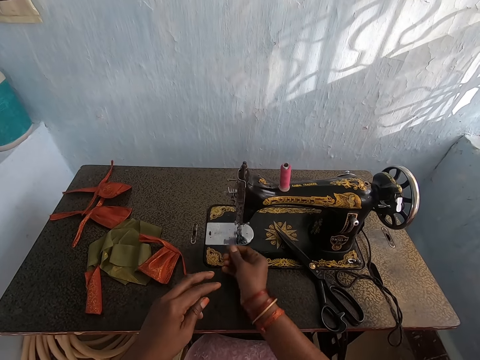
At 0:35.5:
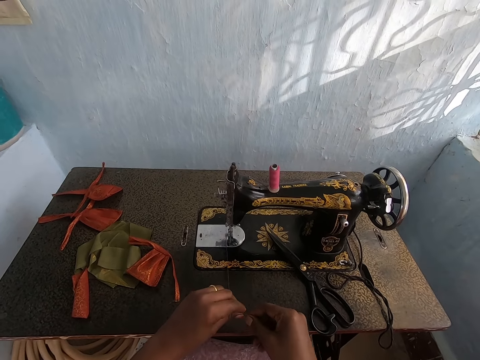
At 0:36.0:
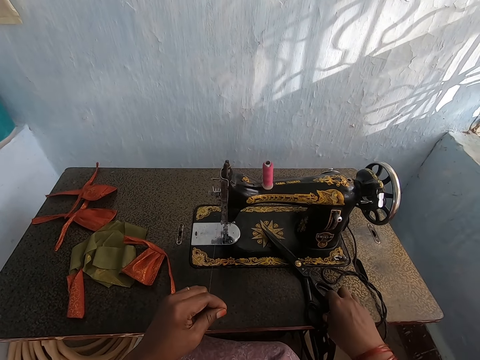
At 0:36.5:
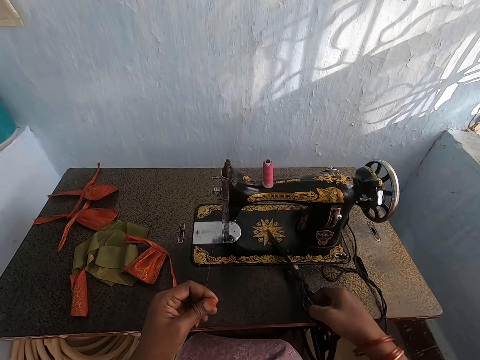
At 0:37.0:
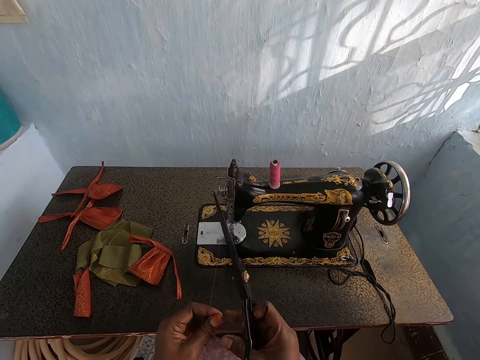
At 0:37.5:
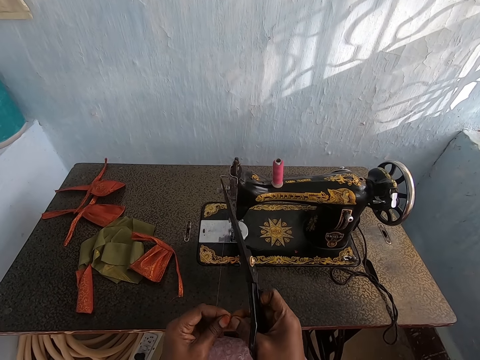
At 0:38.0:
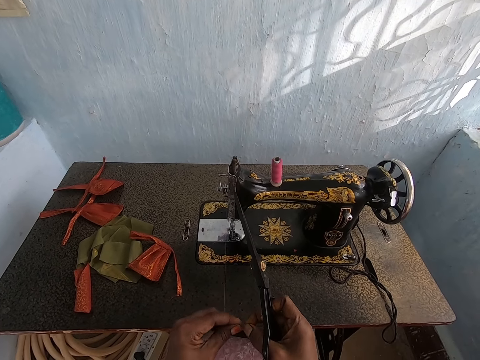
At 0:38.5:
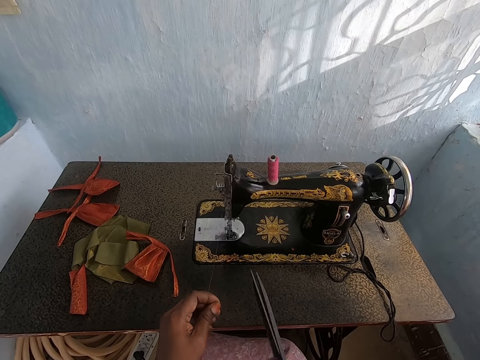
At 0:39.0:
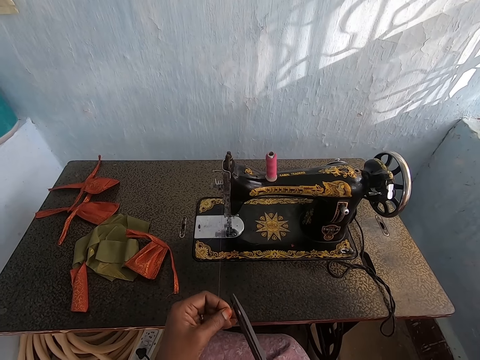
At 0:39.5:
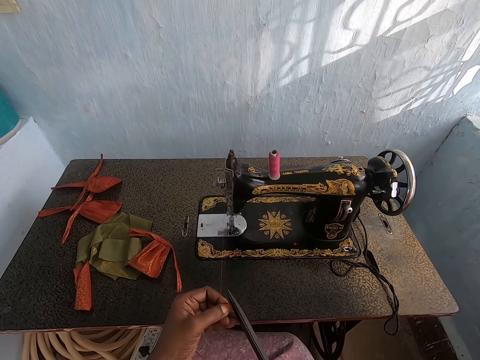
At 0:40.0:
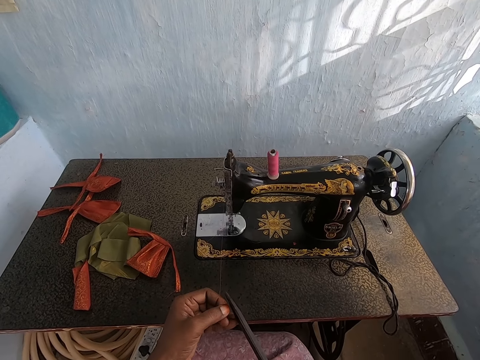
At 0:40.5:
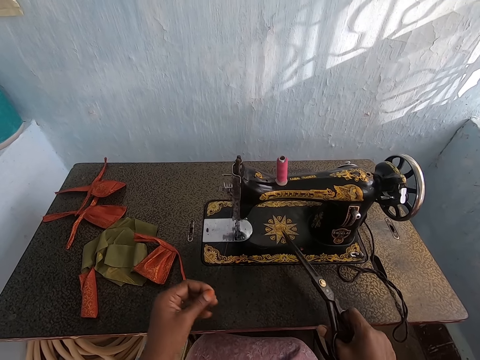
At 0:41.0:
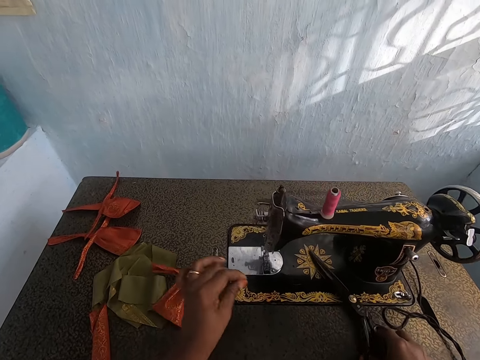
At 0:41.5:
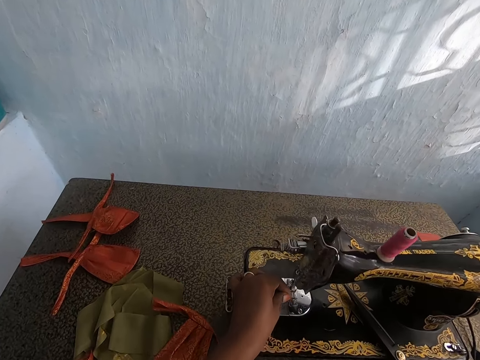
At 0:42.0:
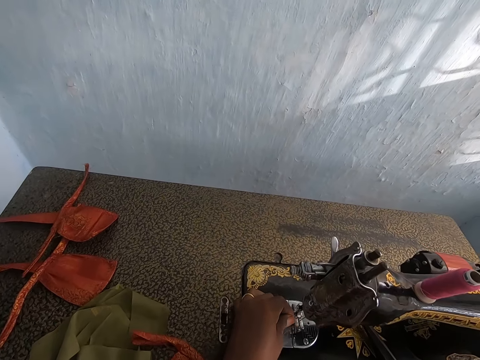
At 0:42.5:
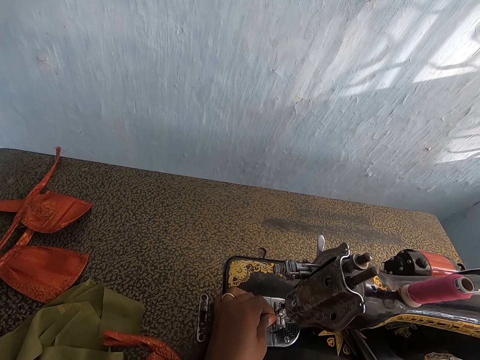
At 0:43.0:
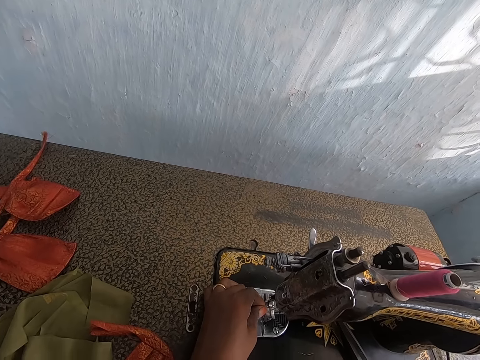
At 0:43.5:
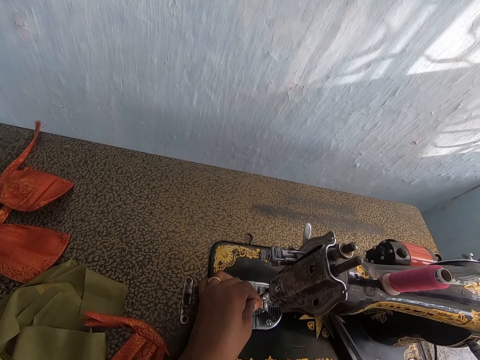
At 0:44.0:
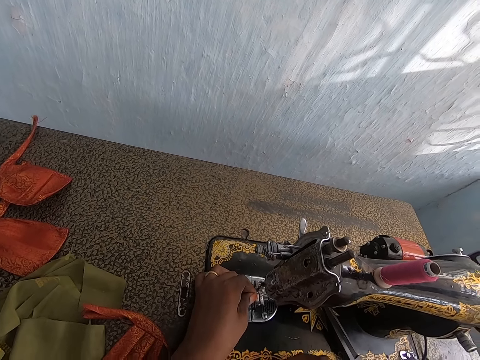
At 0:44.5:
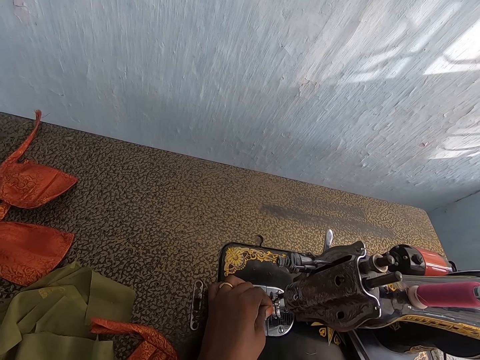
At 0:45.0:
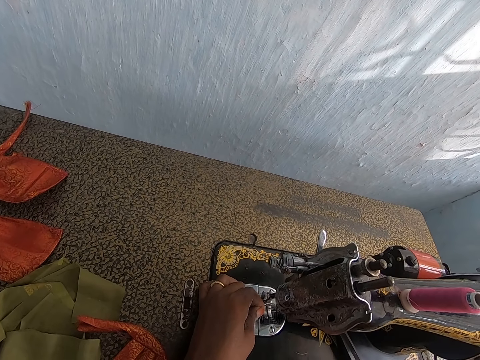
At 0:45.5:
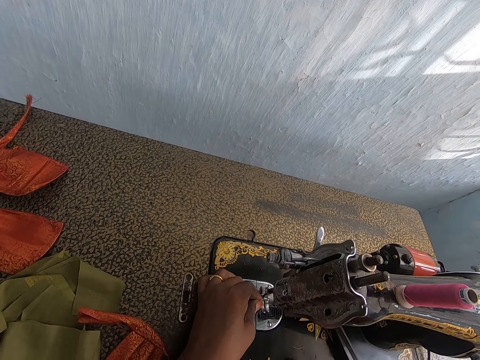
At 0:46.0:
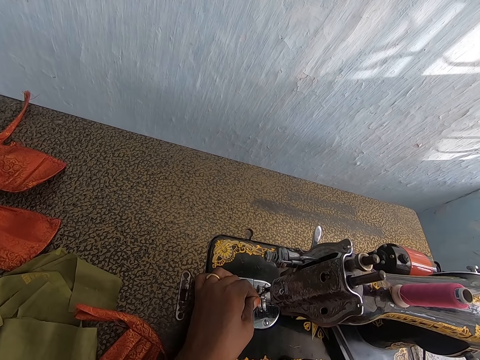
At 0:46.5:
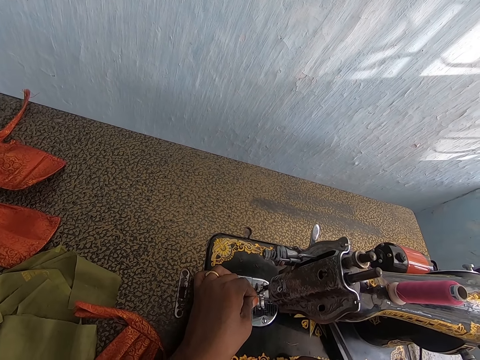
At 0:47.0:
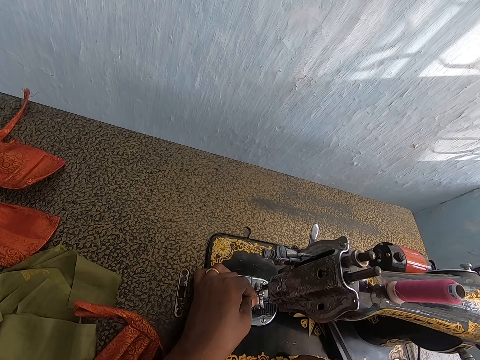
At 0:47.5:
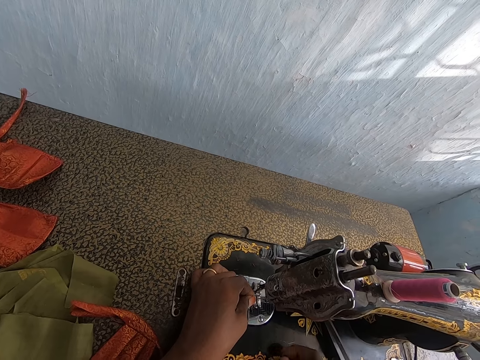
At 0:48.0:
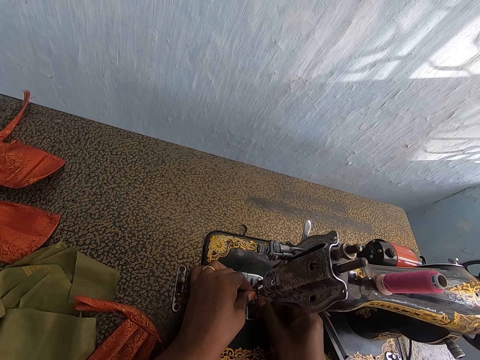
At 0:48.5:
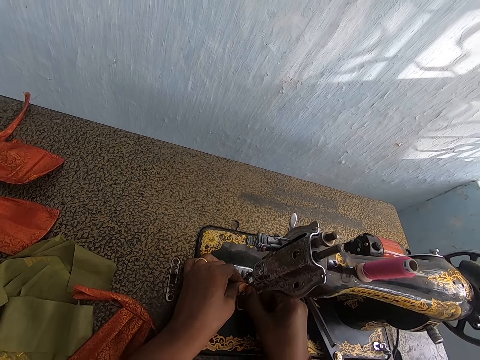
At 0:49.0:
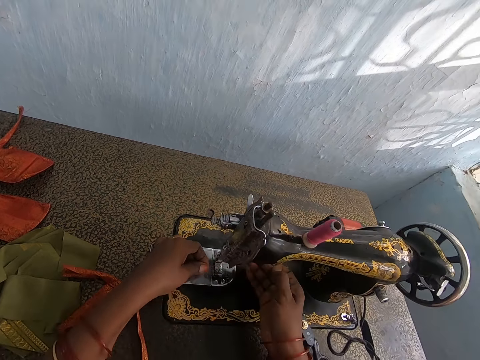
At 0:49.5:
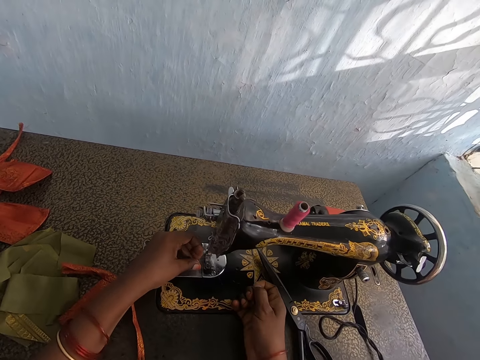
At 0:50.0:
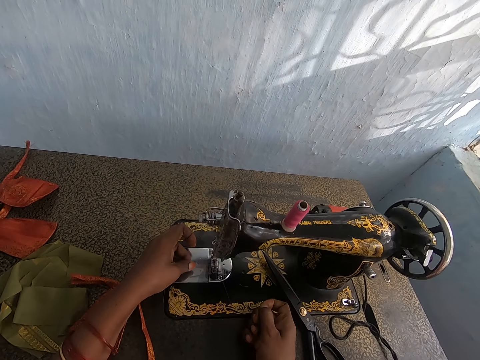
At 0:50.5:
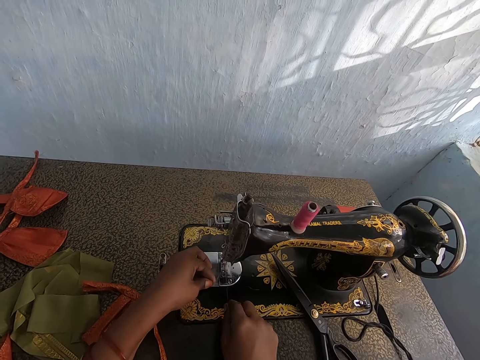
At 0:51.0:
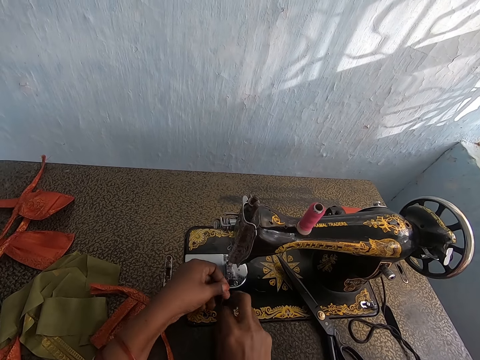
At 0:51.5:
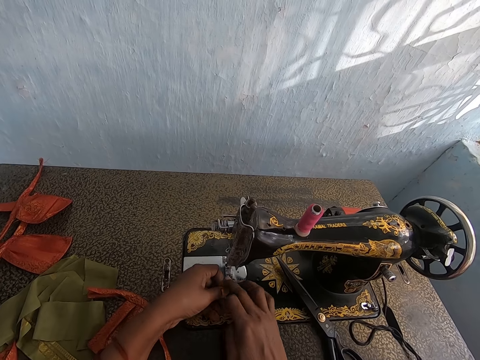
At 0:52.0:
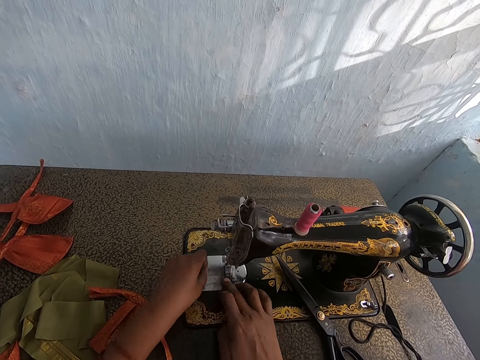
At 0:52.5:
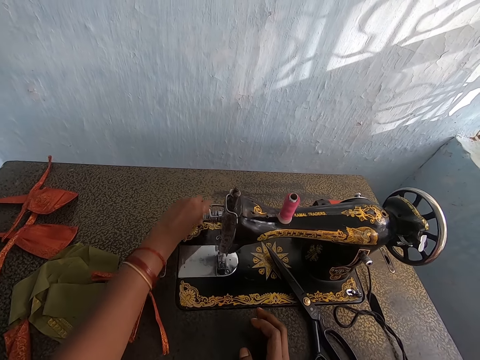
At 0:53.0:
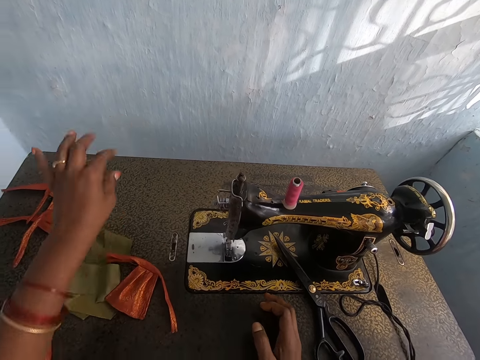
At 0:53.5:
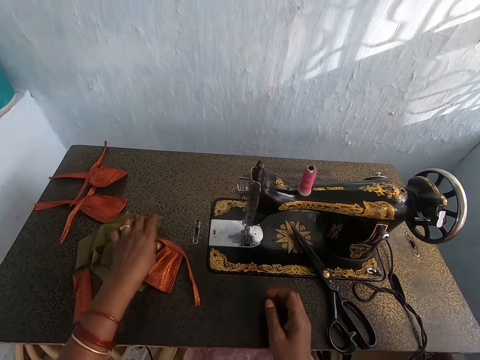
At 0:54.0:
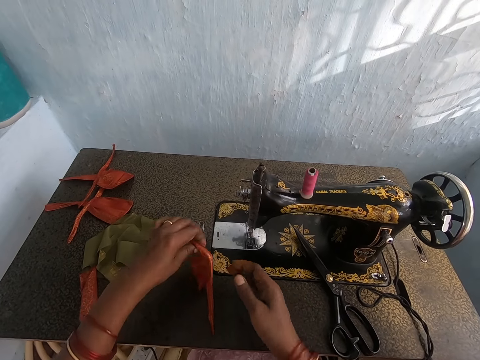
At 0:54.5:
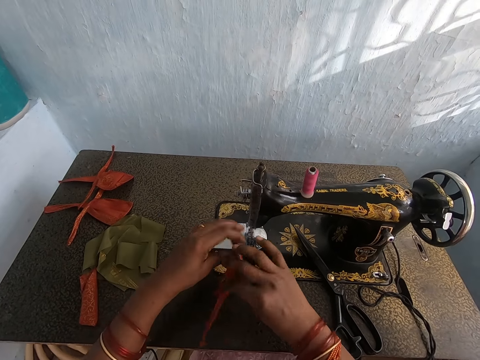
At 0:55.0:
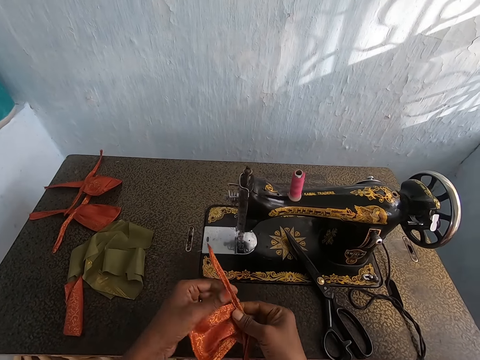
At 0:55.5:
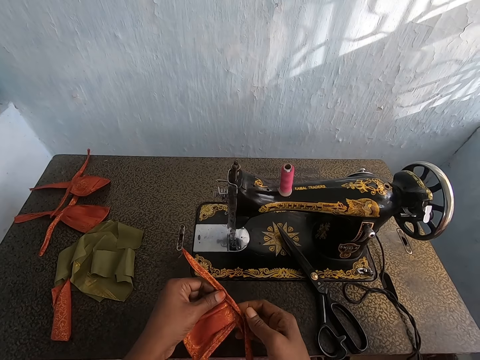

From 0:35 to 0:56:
The camera wearer picks up the pair of scissors from the sewing machine with her right hand. She cuts the thread with the pair of scissors in her right hand. She drops the pair of scissors on the sewing machine with her right hand. She passes the thread through the sewing machine needle with her left hand. She pulls the thread with her right hand. She sets the thread under the presser foot of the sewing machine with both hands. She drops the thread on the table with her left hand. She picks up the fabric on the table with her left hand. She holds the fabric. She turns the fabric over with both hands.

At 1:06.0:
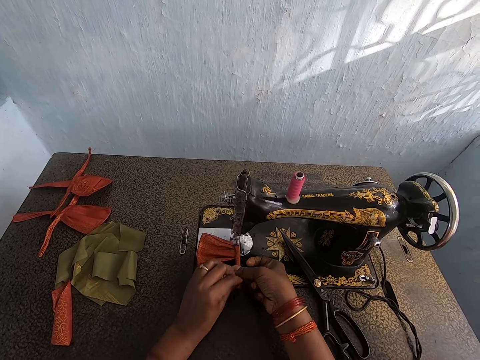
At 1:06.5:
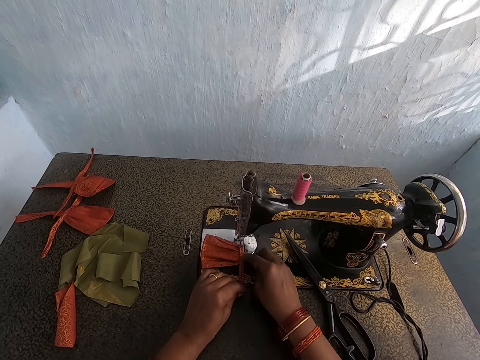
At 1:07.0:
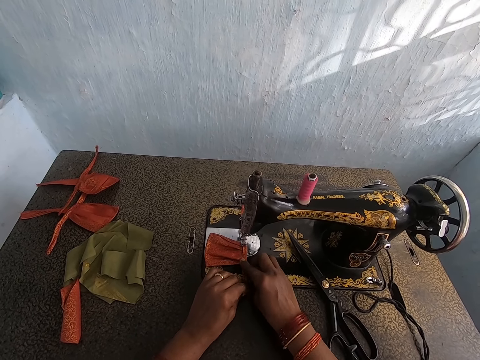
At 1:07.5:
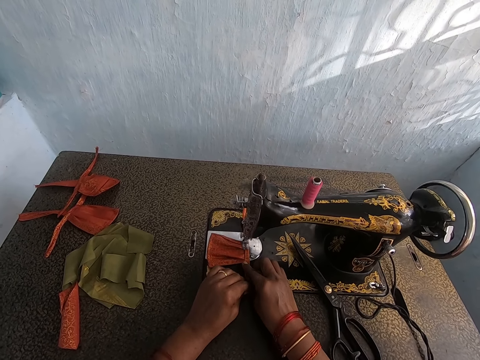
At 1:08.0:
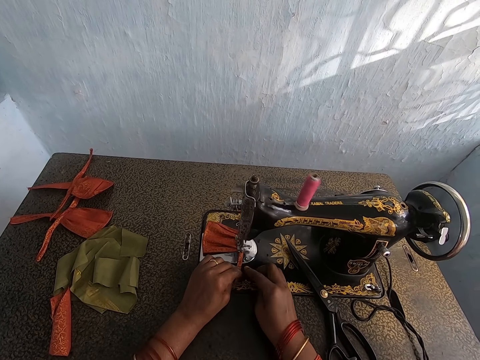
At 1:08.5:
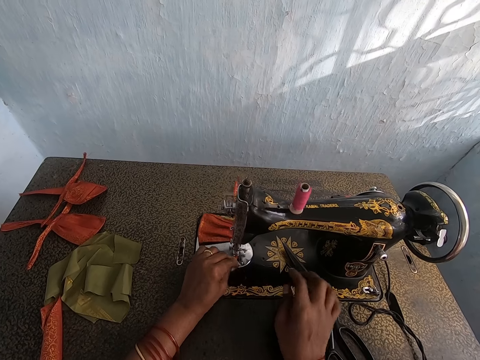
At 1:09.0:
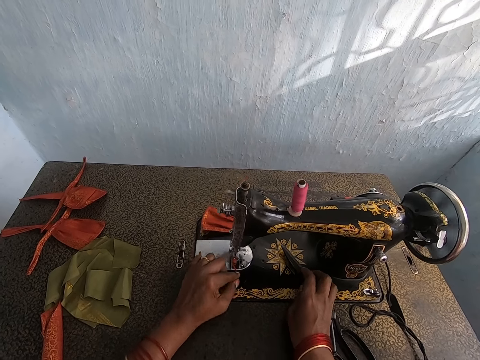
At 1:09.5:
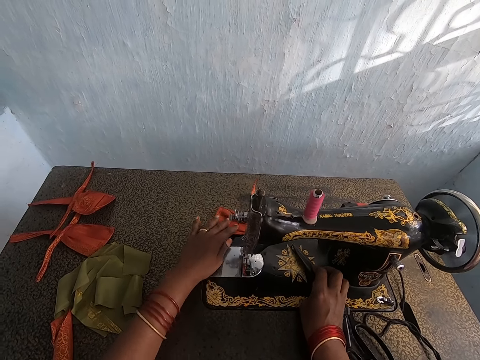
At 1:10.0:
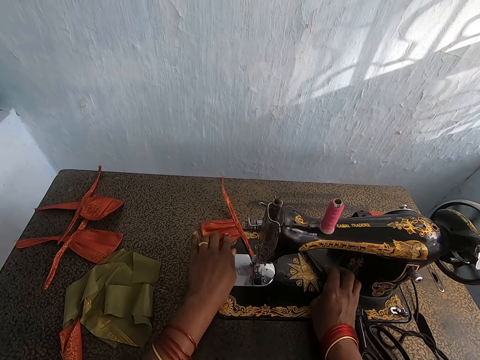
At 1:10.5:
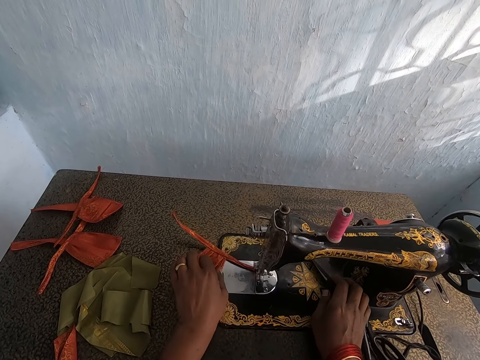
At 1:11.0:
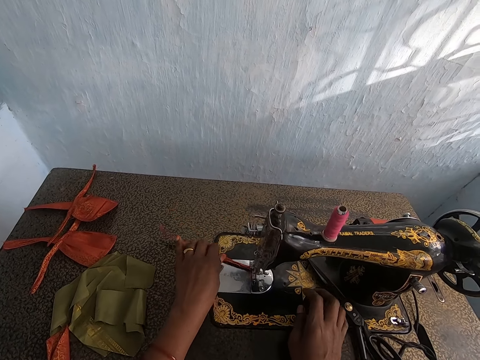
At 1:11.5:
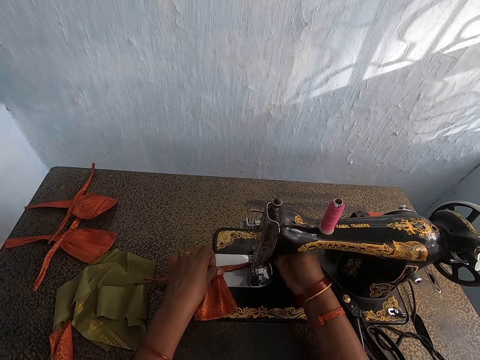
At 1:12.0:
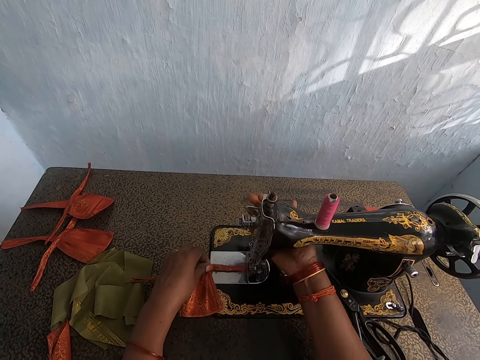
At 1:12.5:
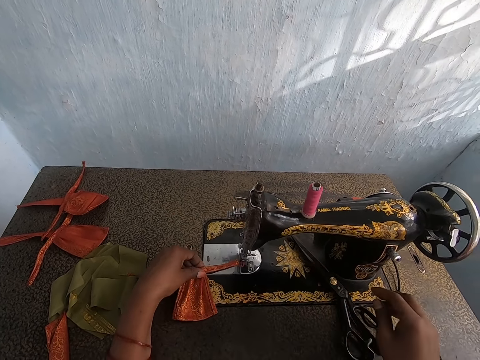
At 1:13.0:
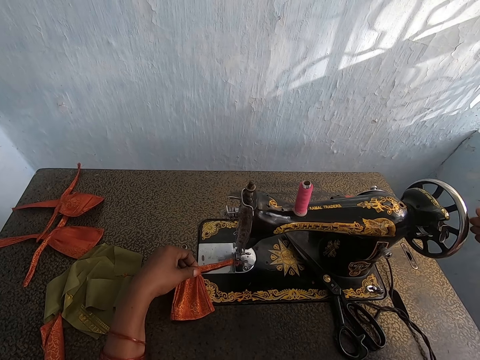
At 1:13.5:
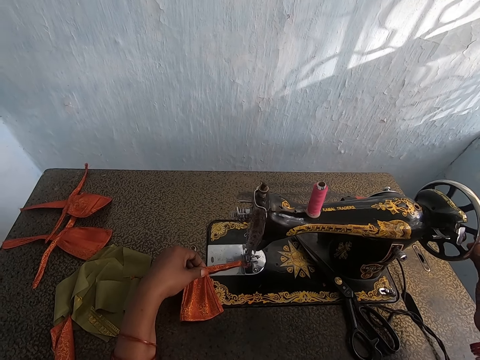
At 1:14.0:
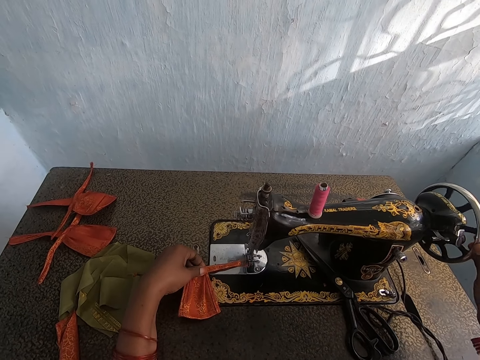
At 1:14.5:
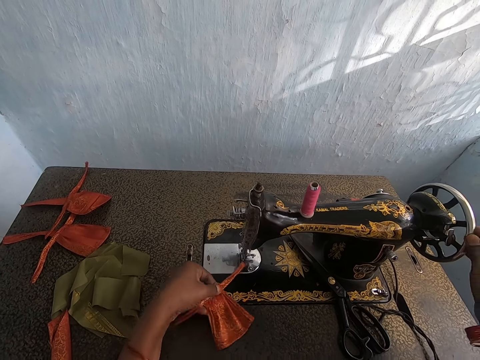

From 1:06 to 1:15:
The camera wearer sews the fabric on the sewing machine with her hands. She moves a pair of scissors. She turns the fabric with her left hand. She raises the presser bar lifter on the sewing machine with her right hand. She turns the balance wheel of the sewing machine with her right hand.
